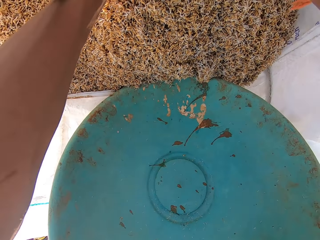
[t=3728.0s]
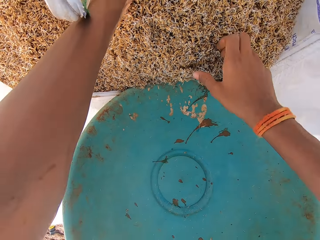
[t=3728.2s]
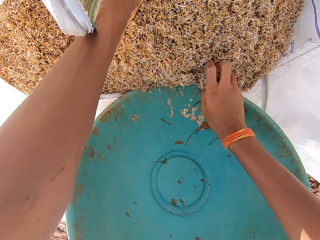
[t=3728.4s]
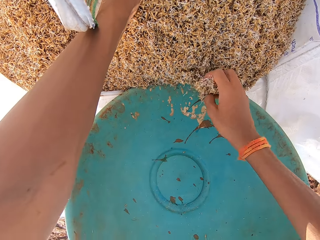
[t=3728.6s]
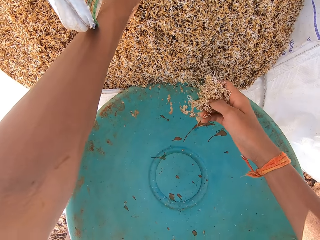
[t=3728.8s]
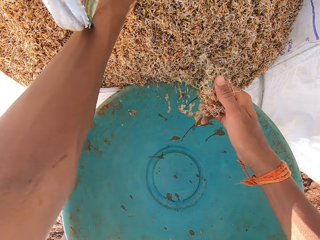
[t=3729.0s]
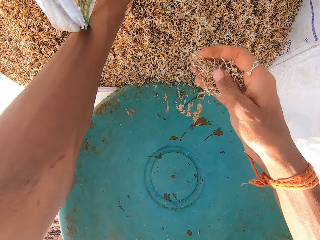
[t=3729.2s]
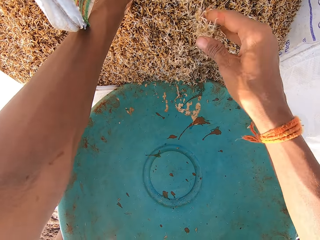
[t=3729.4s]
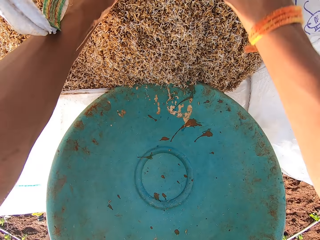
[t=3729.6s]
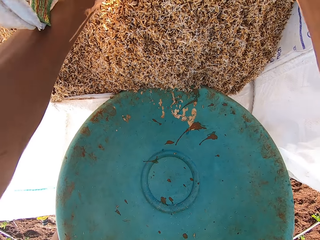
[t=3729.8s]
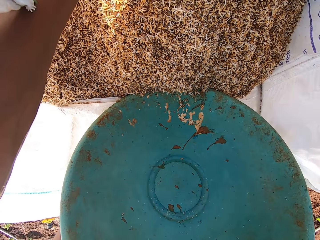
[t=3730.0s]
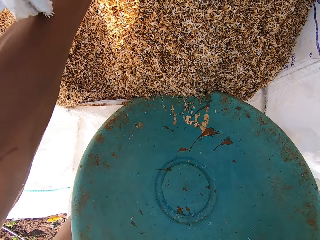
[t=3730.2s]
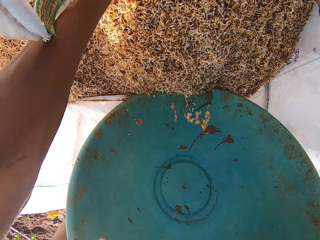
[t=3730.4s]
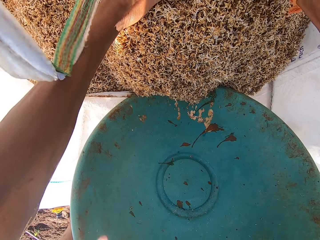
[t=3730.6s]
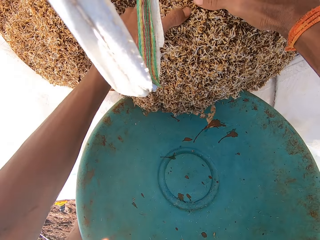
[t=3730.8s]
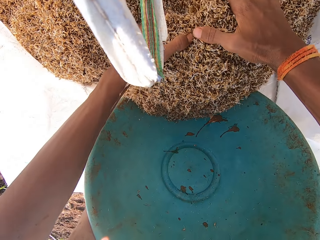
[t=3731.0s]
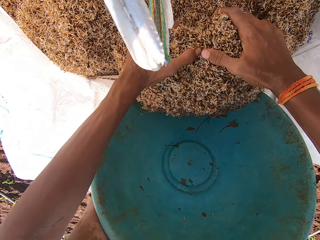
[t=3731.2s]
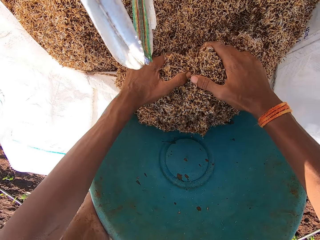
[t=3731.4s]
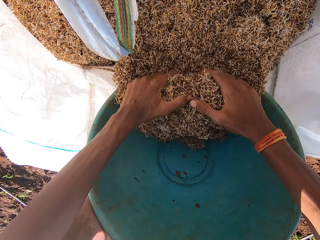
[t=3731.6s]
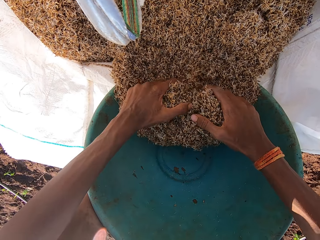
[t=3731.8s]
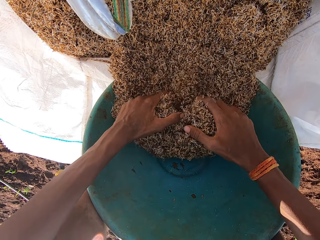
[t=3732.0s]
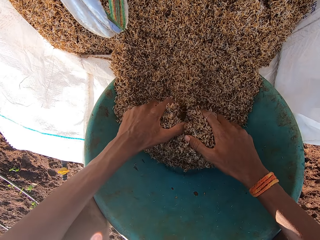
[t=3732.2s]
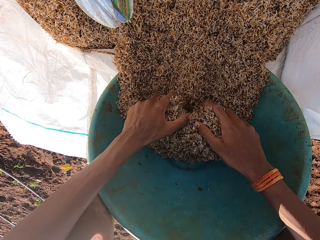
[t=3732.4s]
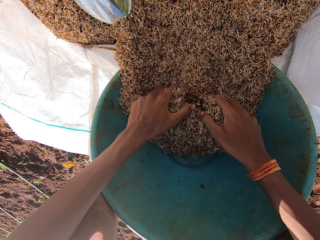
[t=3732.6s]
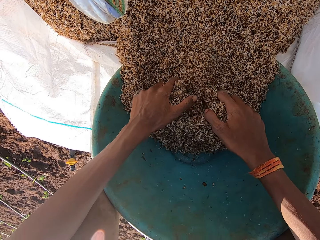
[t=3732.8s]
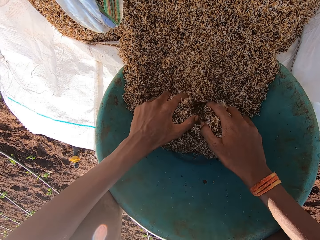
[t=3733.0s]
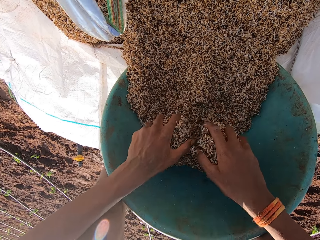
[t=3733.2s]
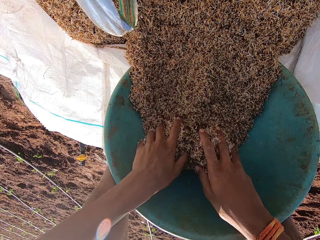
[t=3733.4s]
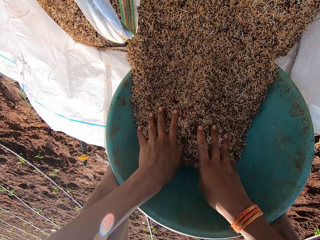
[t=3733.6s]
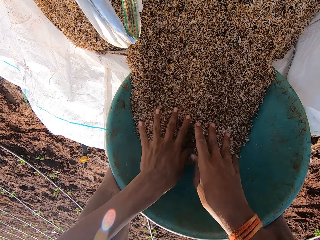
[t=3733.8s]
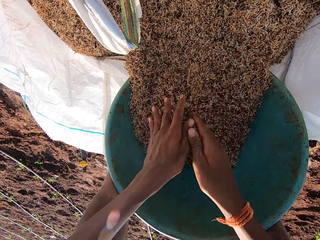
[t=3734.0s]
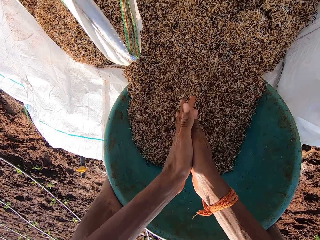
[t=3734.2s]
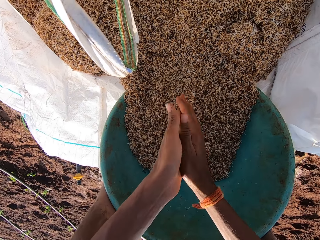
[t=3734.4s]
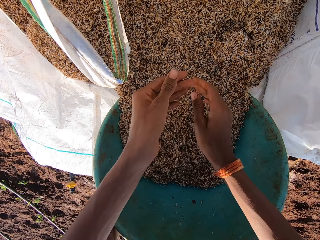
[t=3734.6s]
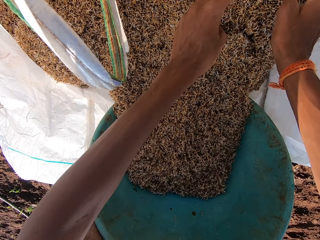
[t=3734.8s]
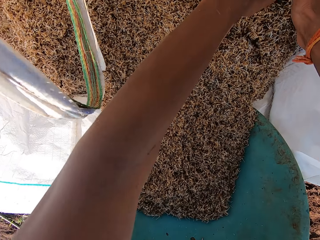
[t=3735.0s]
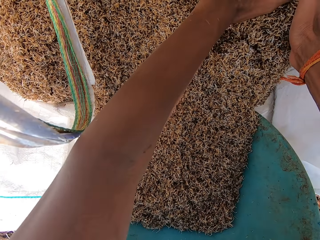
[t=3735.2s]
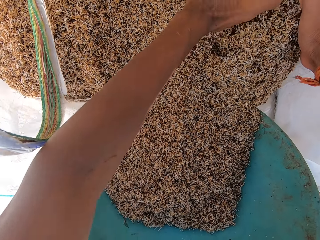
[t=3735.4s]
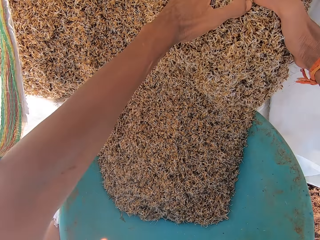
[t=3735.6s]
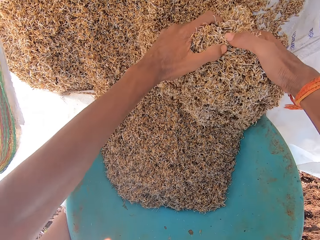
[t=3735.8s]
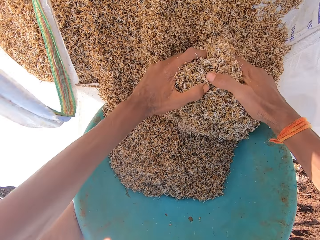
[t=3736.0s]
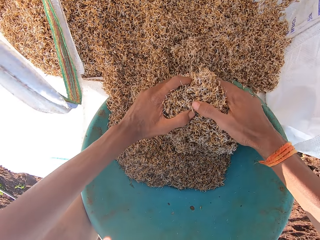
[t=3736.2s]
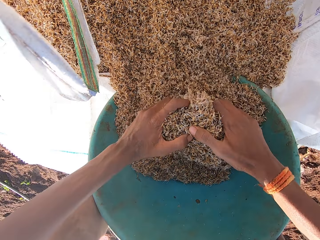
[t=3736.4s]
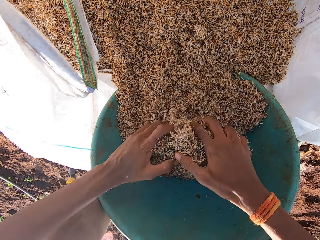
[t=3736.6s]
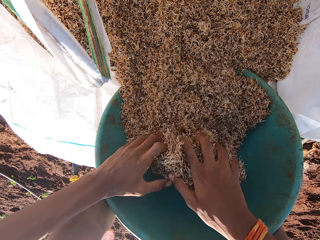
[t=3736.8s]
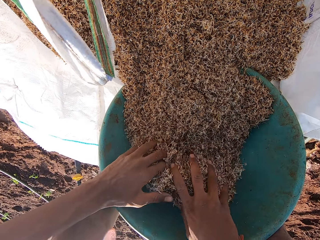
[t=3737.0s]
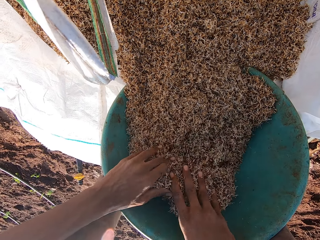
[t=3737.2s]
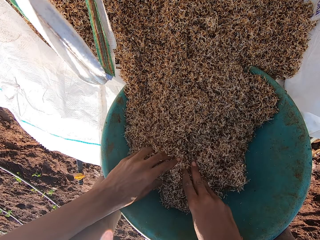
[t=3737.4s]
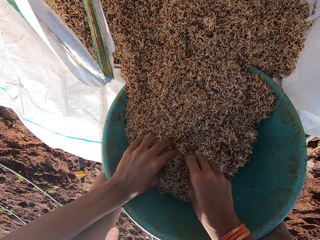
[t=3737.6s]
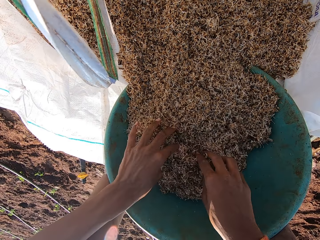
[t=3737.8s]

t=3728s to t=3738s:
The camera wearer picks grass seeds in the bag of grass seeds with his right hand. He drops the grass seeds in the bowl with his right hand. He scoops grass seeds into the bowl with his hands. He rubs his hands together. He scoops grass seeds into the bowl with his hands.

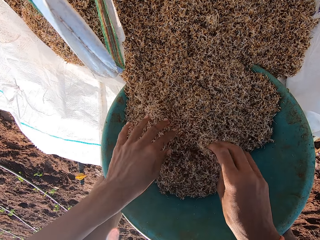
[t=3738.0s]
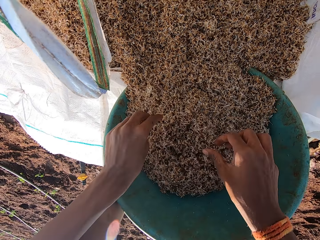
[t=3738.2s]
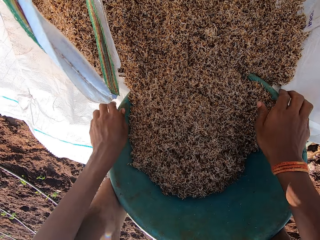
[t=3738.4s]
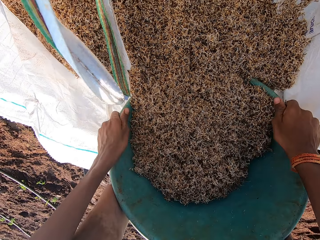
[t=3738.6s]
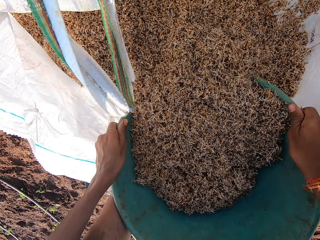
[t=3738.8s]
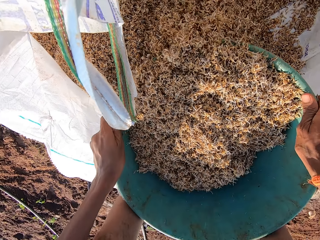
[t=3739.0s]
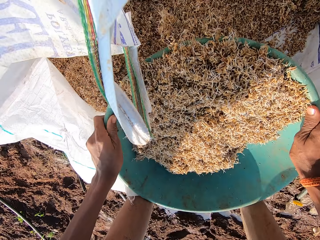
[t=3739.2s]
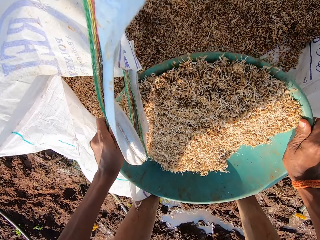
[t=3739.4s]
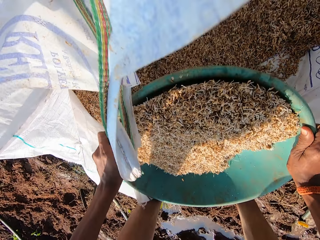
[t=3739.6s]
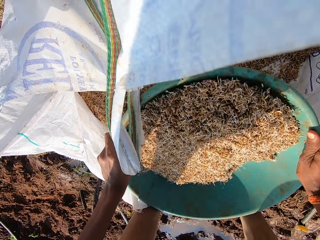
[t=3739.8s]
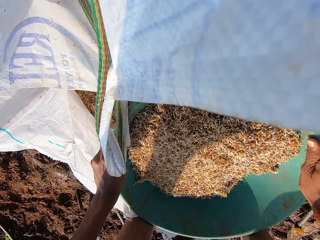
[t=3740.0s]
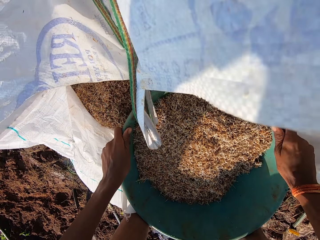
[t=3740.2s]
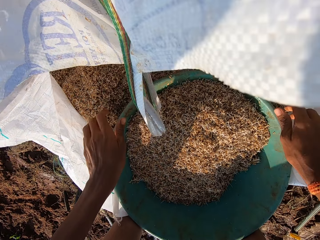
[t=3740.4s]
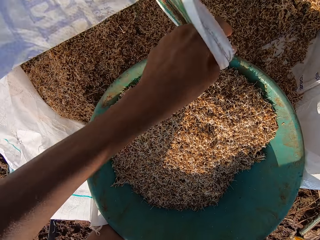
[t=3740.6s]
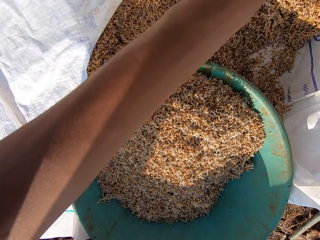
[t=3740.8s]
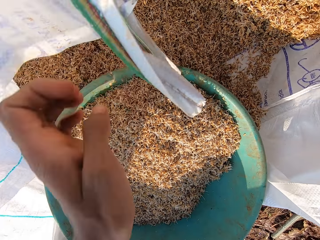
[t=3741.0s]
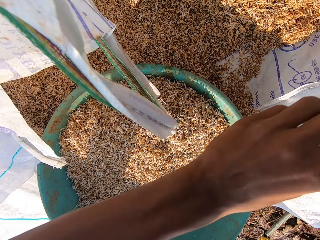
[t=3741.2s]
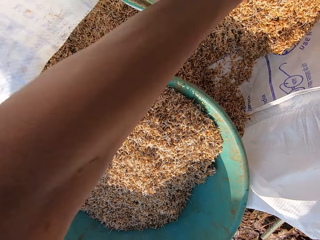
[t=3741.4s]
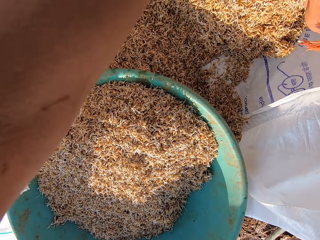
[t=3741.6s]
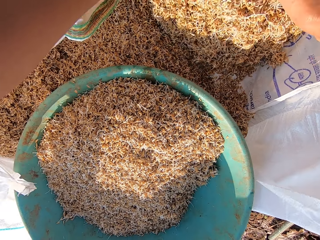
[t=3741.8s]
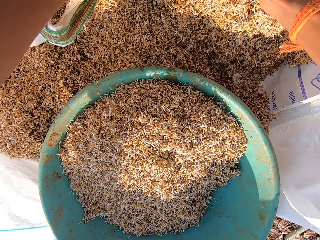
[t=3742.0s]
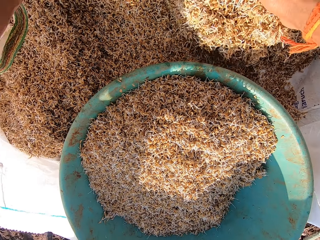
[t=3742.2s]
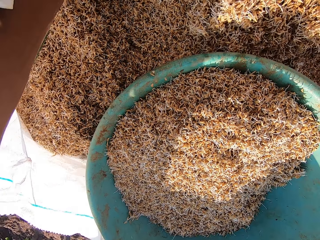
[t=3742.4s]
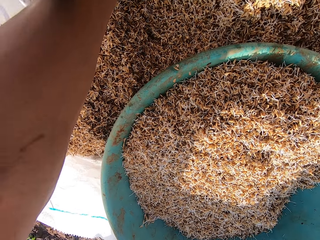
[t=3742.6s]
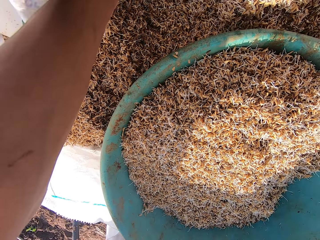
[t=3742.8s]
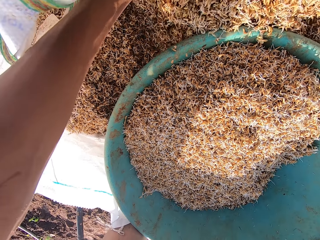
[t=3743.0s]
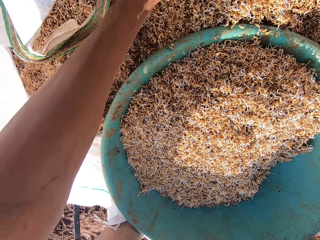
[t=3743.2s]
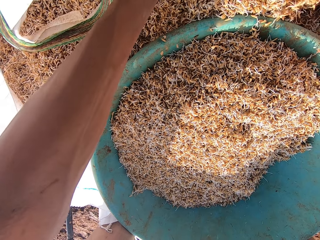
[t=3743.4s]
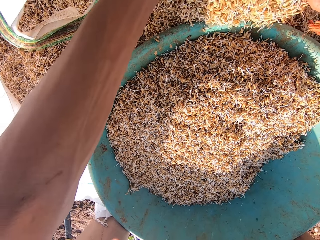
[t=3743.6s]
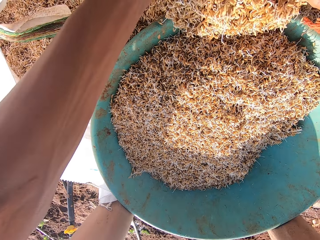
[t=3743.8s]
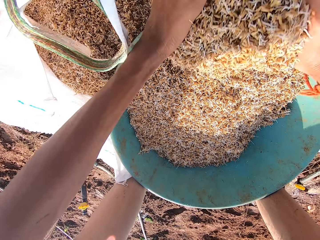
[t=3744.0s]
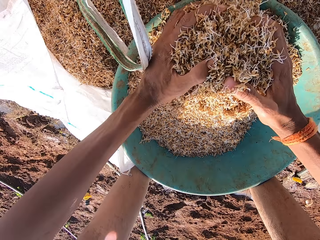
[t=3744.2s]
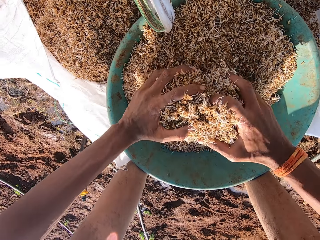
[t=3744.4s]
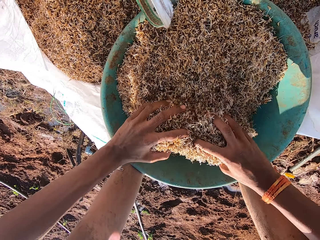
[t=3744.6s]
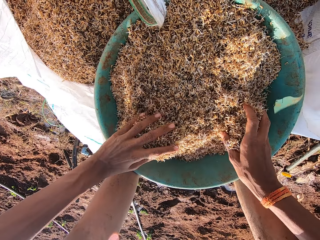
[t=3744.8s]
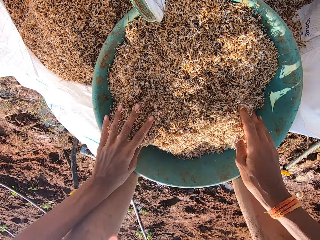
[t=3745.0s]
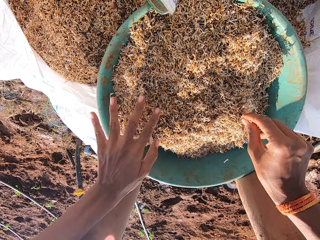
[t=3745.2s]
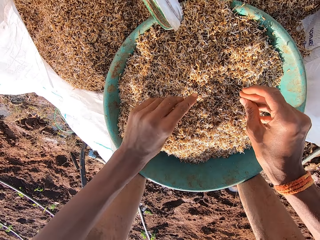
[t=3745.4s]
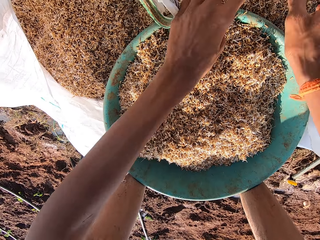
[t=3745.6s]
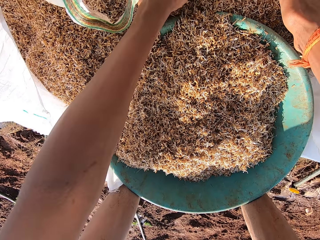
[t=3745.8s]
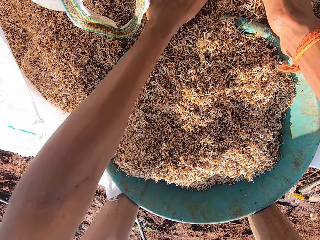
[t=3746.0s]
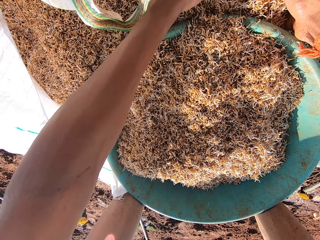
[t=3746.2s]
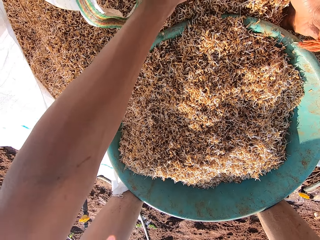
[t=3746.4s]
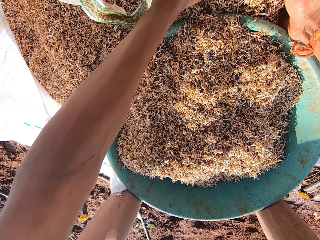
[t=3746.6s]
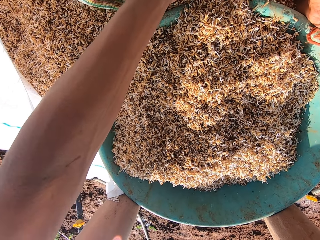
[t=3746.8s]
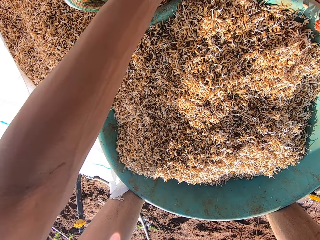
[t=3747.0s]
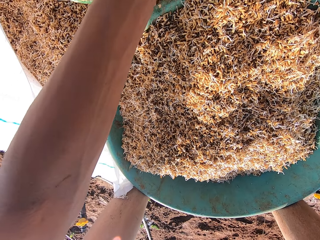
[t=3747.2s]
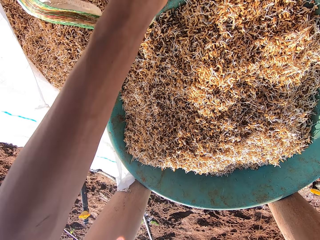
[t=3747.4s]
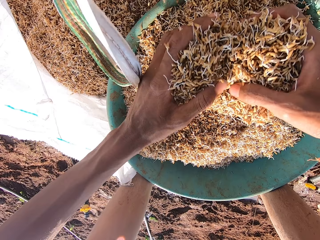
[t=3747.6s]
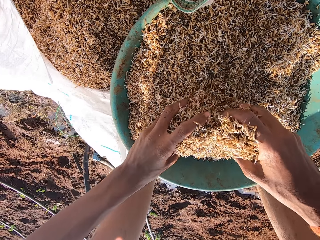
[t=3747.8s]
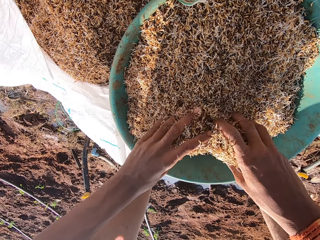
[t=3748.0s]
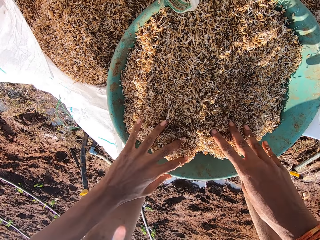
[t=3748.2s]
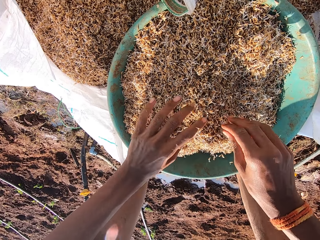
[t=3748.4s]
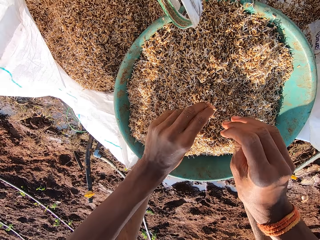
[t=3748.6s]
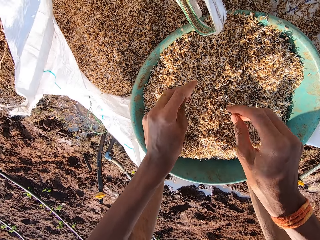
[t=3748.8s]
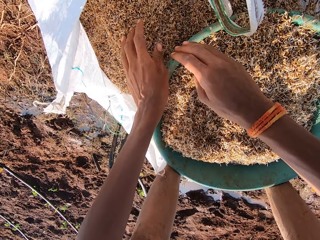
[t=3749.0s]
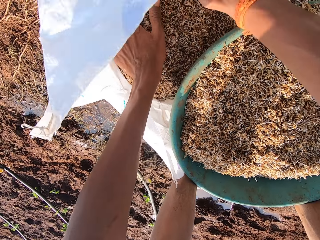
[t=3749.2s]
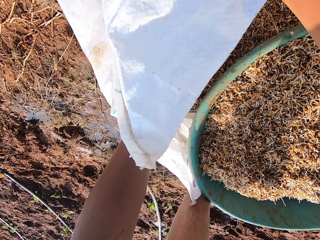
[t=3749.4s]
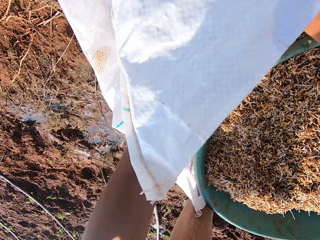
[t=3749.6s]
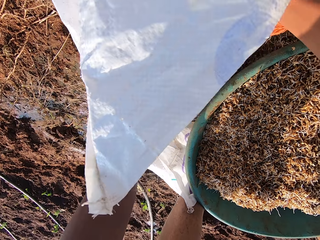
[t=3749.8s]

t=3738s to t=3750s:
The camera wearer shakes the bowl of grass seeds in the bag of grass seeds with his hands. He scoops grass seeds into the bowl with his hands.
